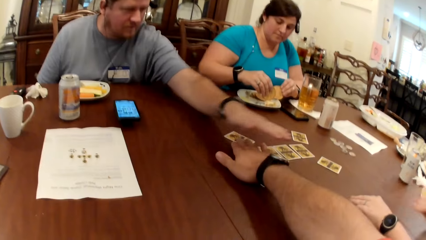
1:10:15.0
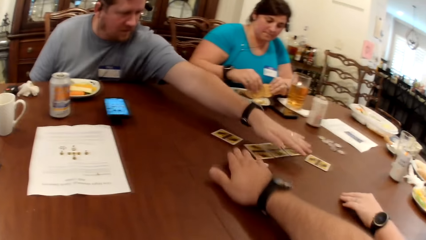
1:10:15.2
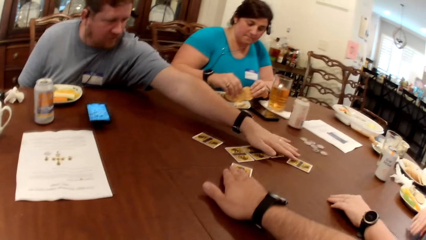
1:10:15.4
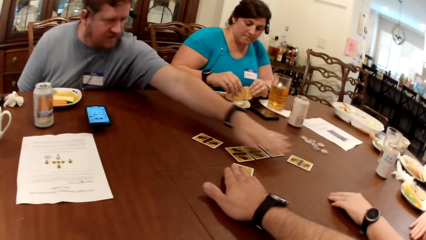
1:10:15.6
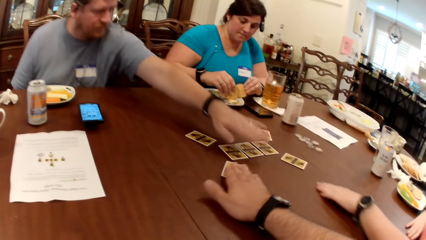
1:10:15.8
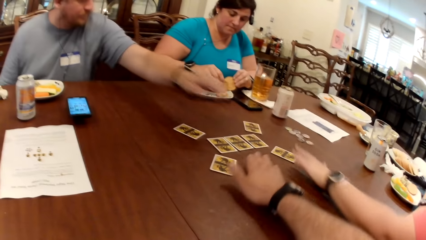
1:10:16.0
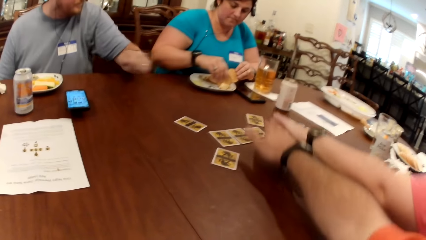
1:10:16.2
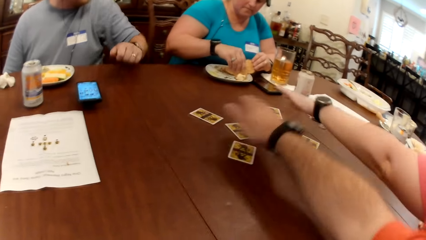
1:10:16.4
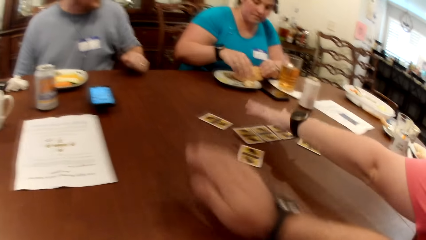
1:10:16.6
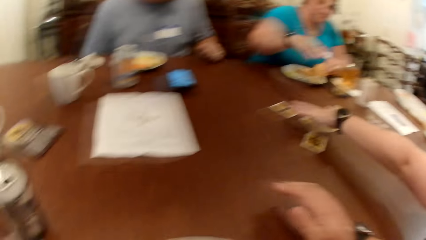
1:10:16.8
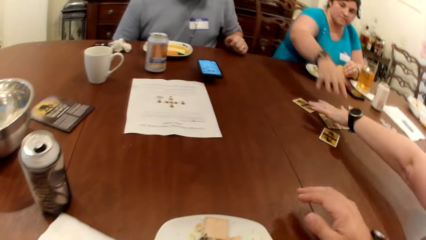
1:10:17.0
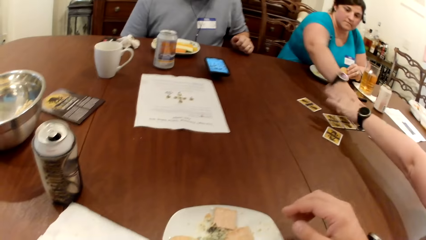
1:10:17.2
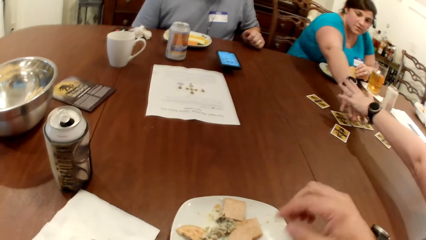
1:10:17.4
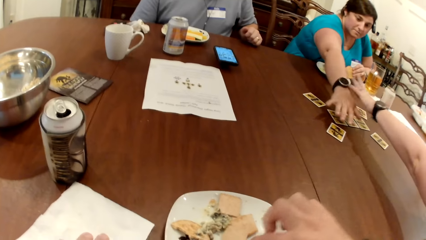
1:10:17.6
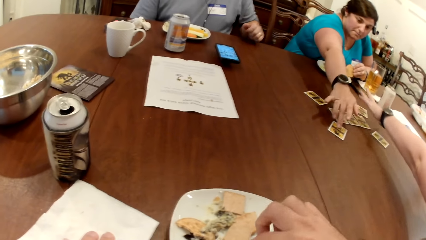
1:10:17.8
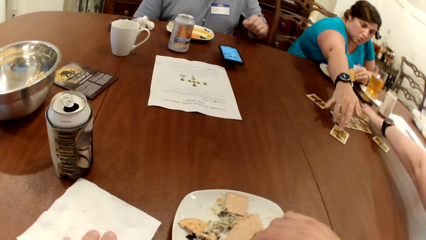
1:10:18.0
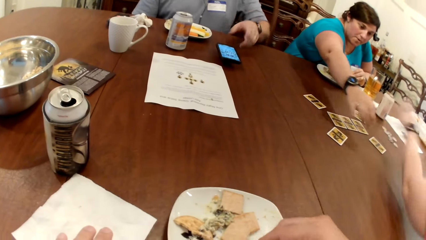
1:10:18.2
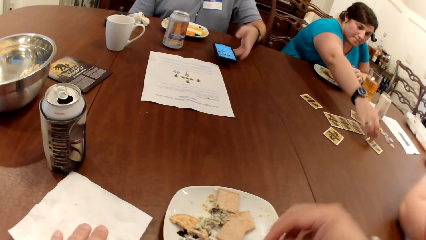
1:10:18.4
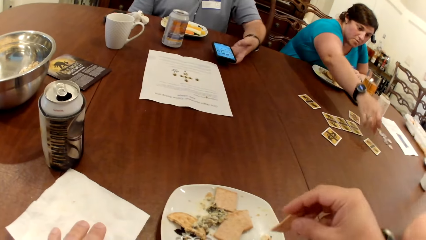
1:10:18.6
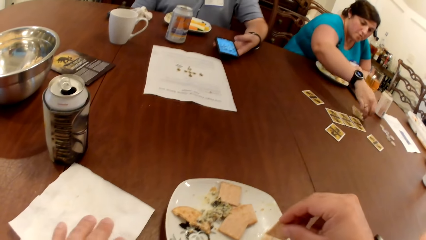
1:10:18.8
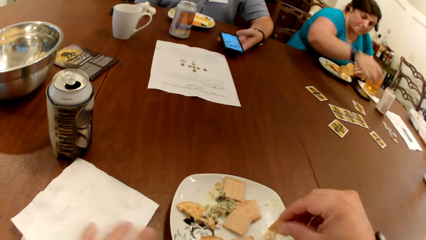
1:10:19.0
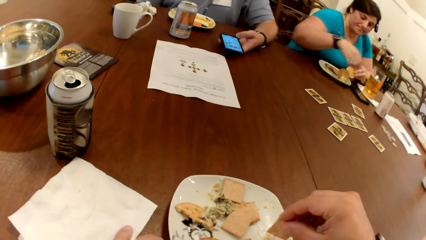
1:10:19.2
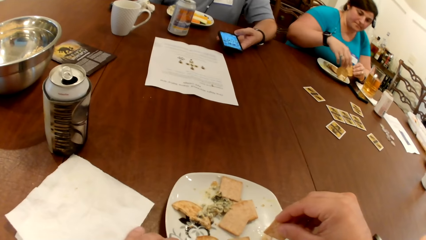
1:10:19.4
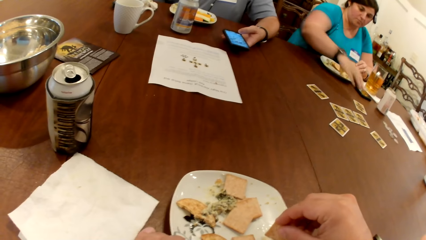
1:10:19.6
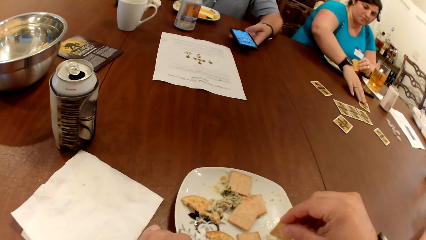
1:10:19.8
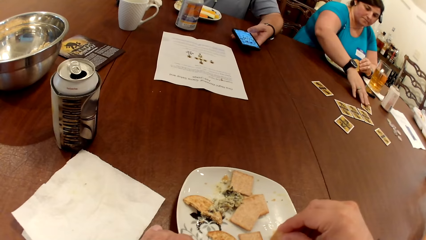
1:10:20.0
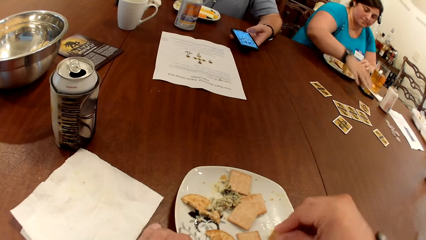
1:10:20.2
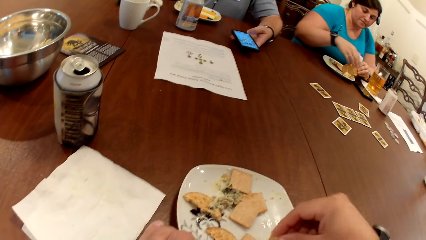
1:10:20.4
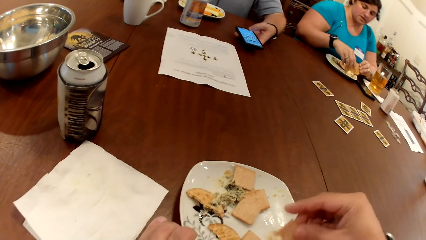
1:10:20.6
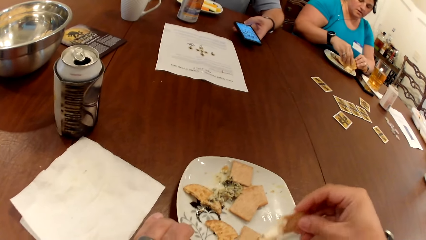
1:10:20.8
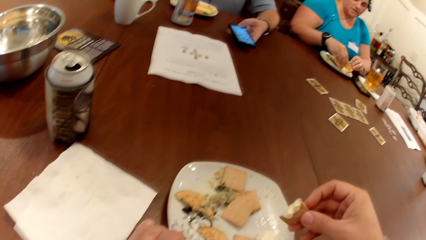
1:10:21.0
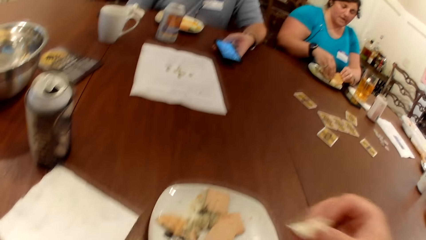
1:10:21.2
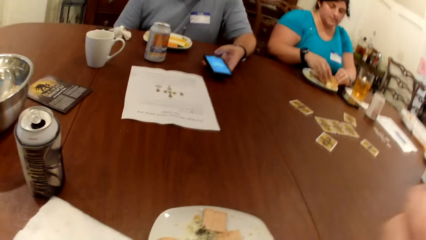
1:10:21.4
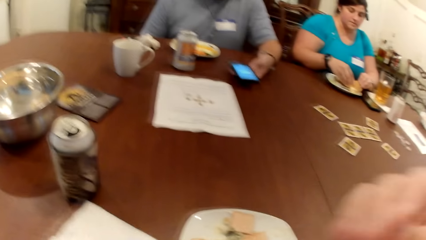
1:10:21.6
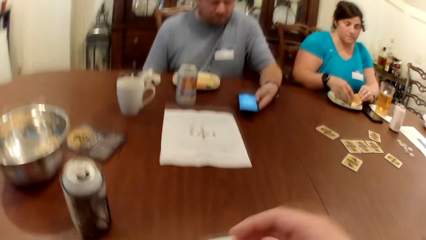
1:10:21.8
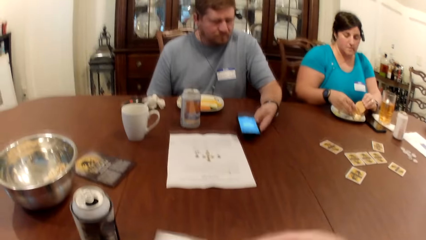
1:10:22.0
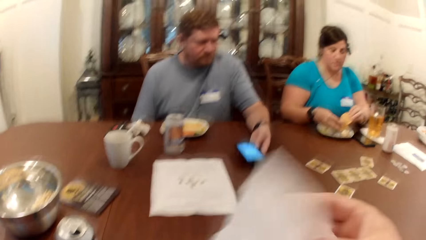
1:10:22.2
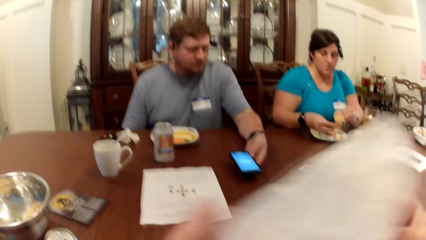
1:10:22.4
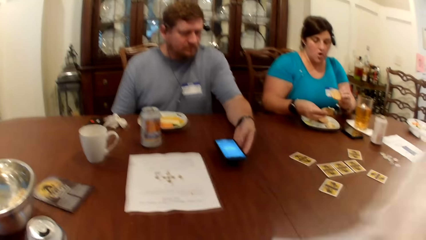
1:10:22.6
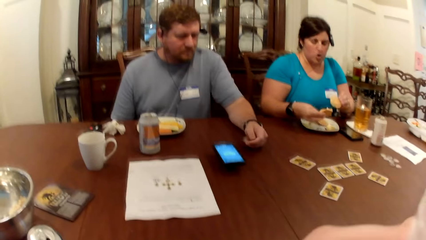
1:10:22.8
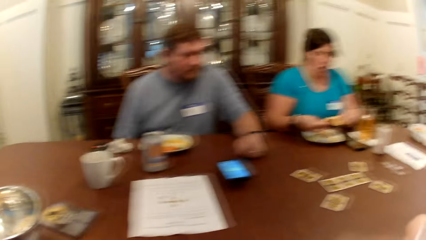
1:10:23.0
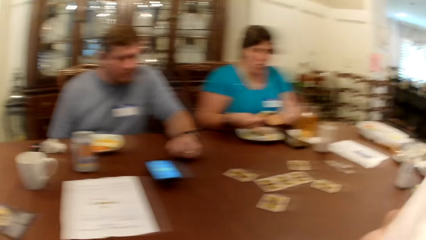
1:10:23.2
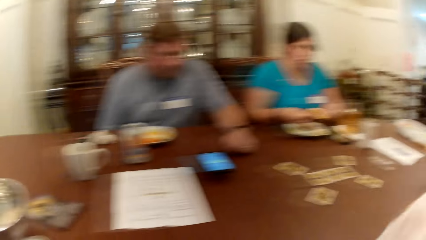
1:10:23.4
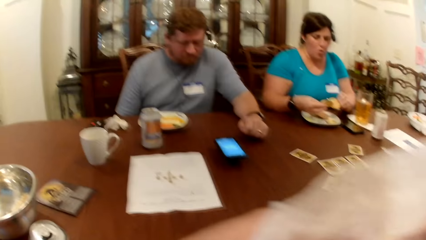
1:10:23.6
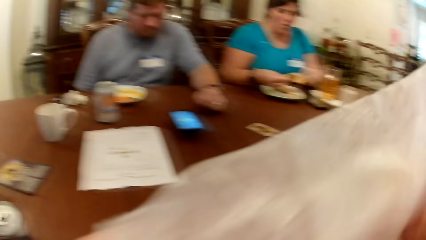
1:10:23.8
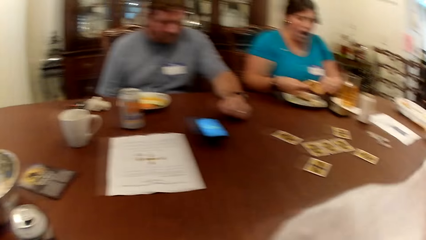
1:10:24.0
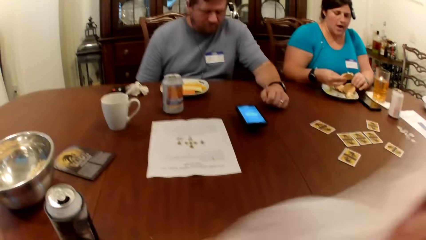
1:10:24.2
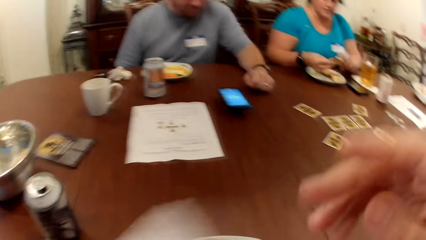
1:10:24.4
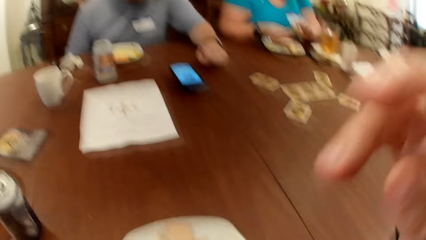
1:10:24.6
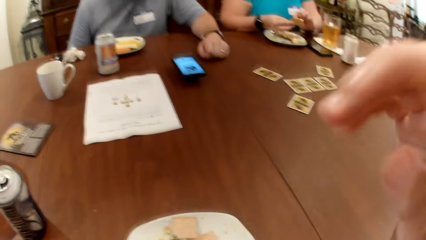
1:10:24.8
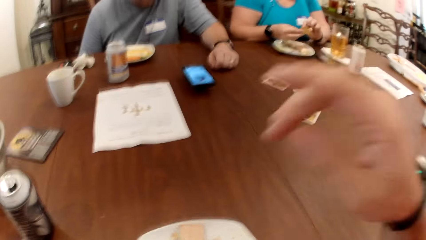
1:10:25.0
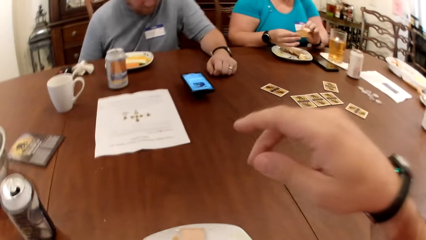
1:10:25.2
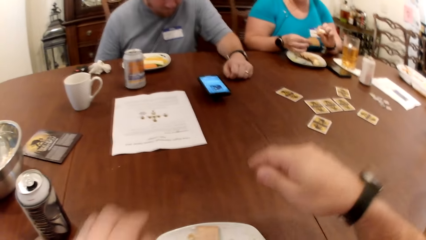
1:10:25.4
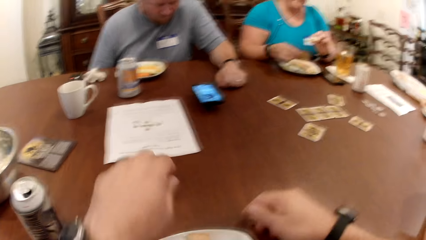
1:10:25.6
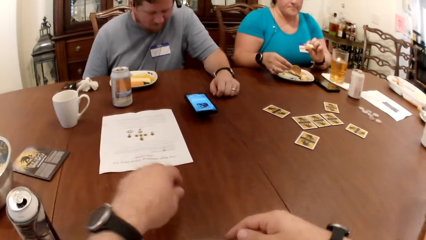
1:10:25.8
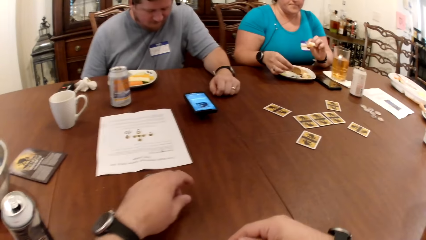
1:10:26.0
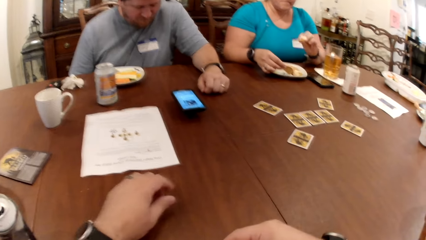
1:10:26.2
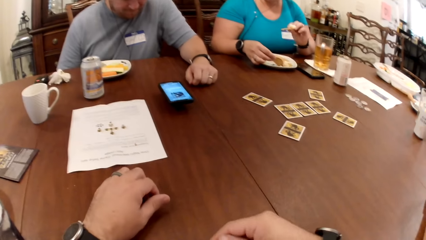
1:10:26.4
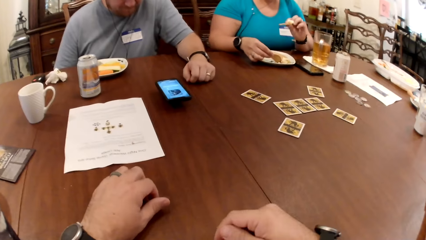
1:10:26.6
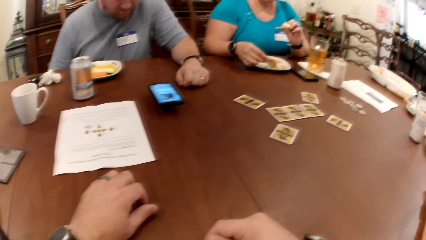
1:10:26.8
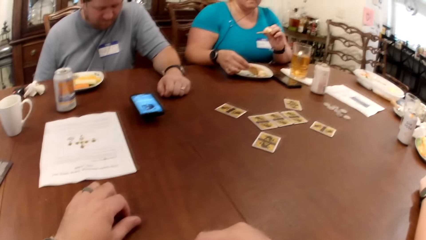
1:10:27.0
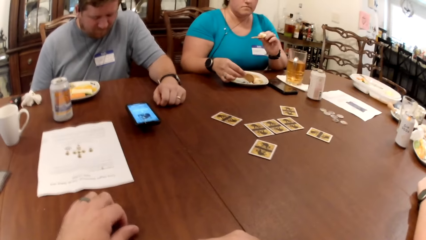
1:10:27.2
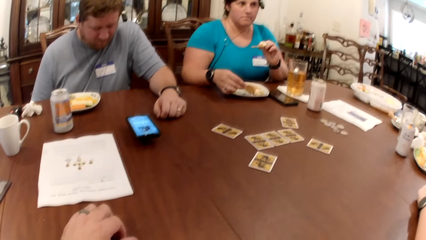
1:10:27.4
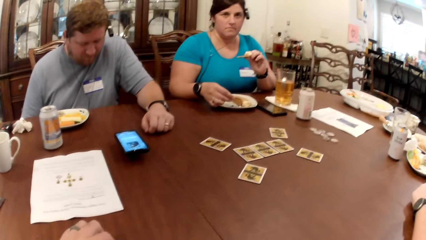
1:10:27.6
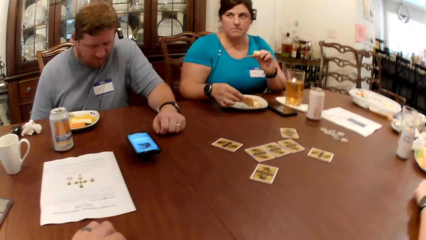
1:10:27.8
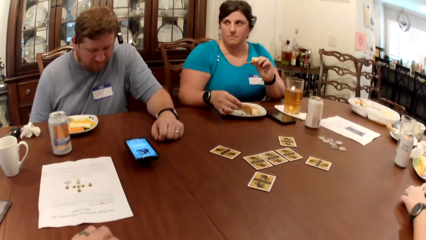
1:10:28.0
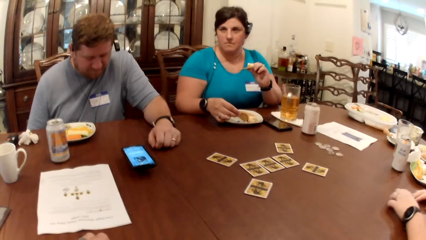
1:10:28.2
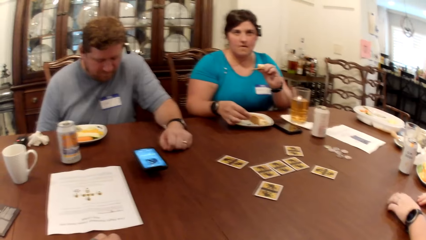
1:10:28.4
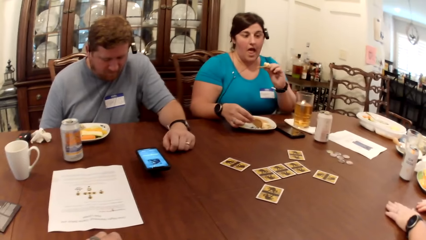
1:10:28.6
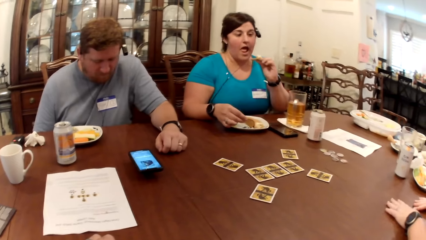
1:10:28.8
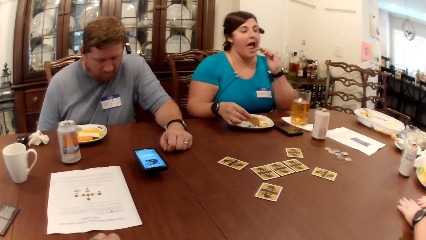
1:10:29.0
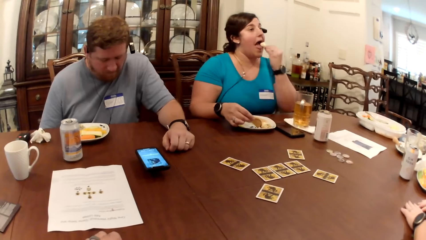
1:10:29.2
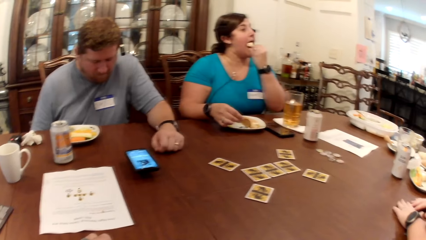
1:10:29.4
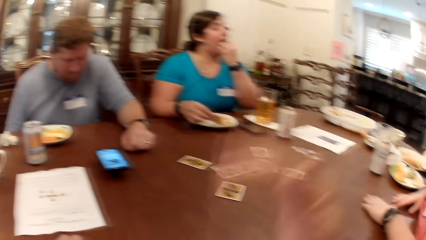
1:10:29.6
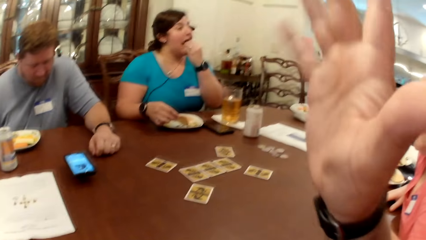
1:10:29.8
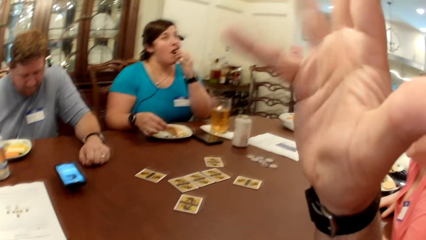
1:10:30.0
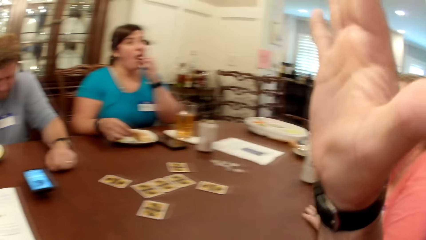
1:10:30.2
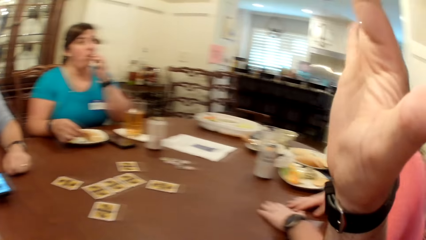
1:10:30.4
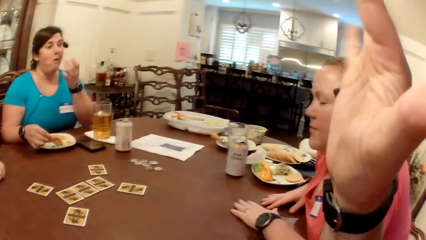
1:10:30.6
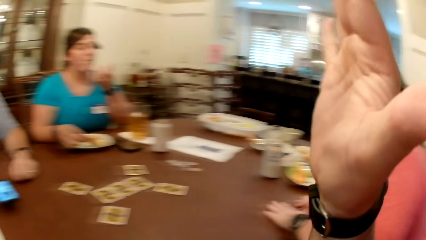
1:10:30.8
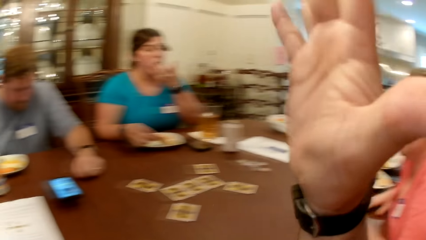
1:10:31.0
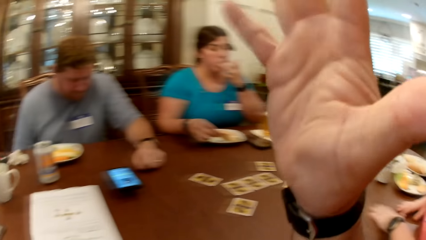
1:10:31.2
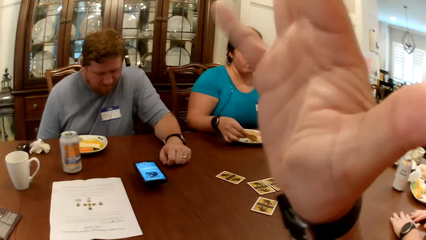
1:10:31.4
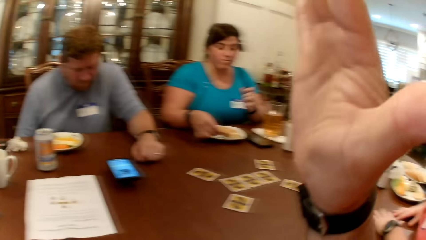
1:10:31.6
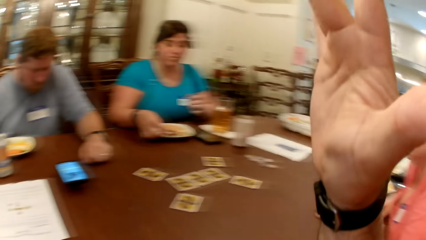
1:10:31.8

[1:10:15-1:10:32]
The camera wearer makes a gesture. The woman moves a card on the table with her right hand. The camera wearer picks a piece of biscuit from his plate with his right hand. The man lifts the phone on the table with his left hand. The woman moves the card on the table with her right hand. The woman moves the card on the table with her right hand again. The man operates the phone in his left hand. The camera wearer eats the piece of biscuit in his right hand. The man moves the phone. The camera wearer wipes his mouth with the tissue in his hands. The man drops the phone in his left hand on the table. The camera wearer touches his face with his right hand and makes a gesture. The woman eats a piece of biscuit in her left hand. The camera wearer makes a gesture with his right hand in the air.
